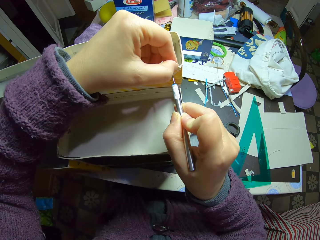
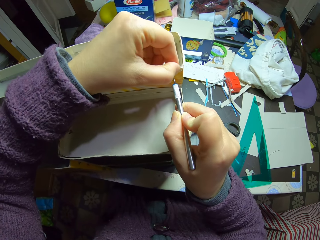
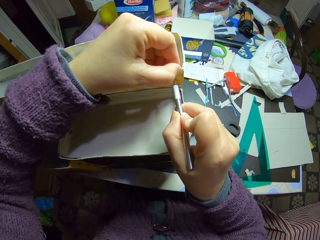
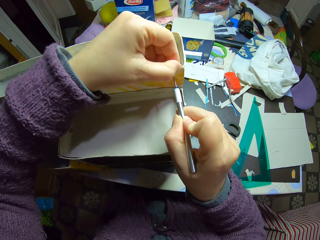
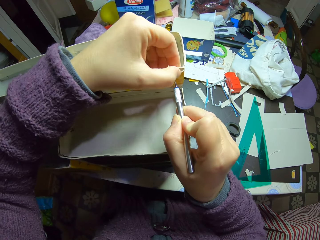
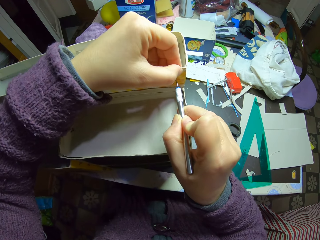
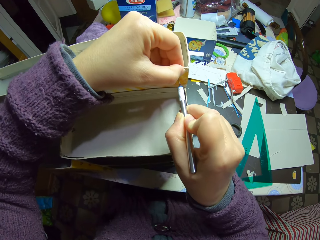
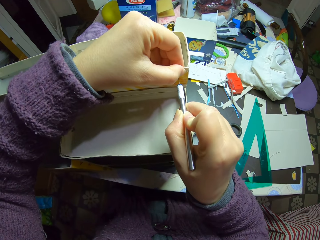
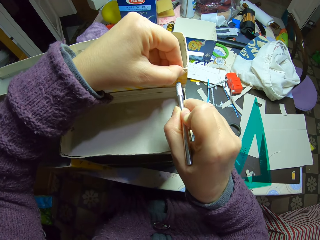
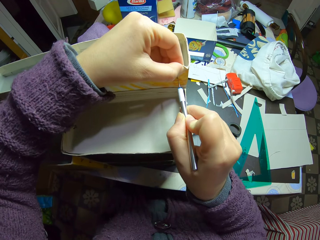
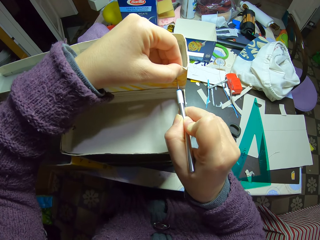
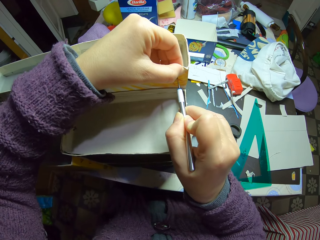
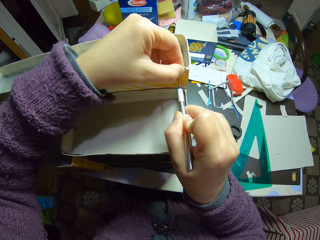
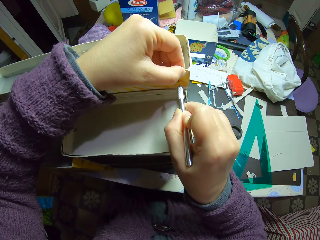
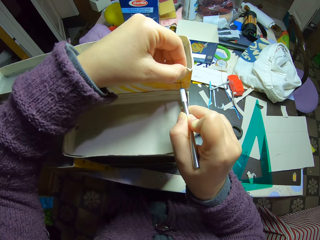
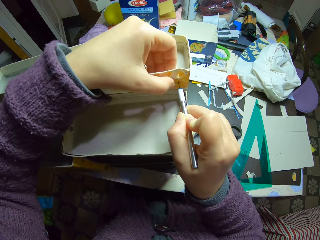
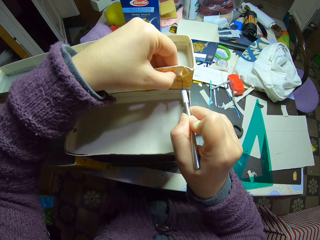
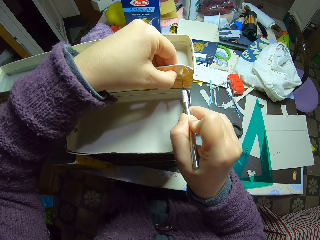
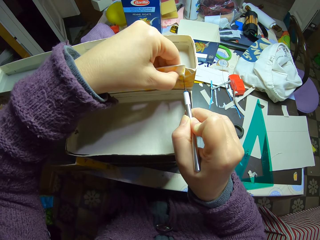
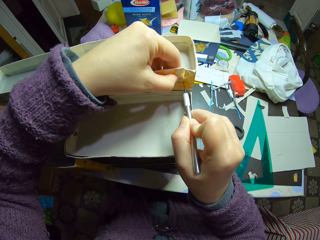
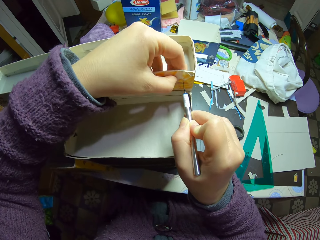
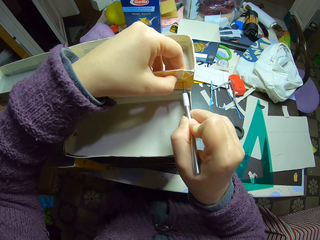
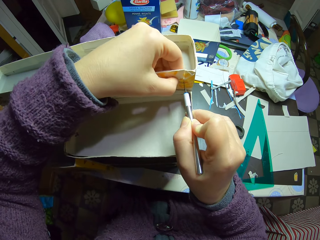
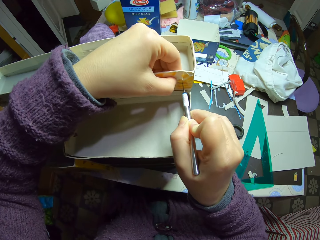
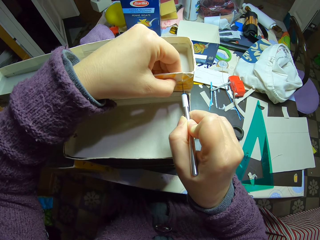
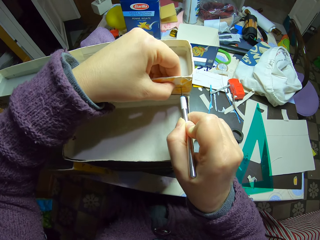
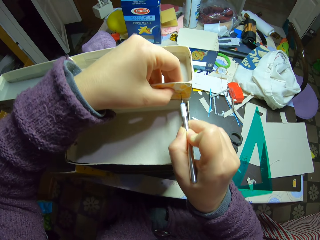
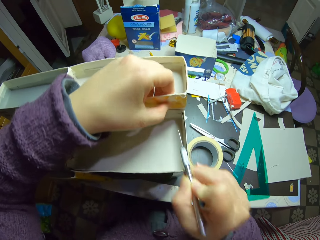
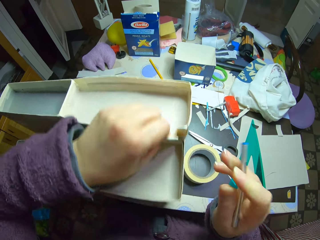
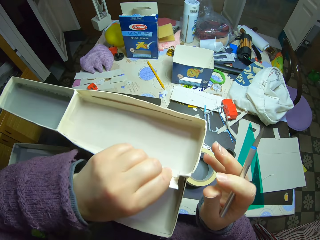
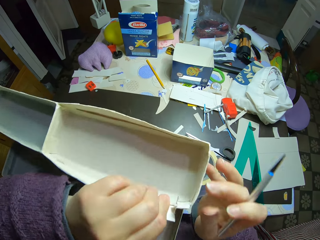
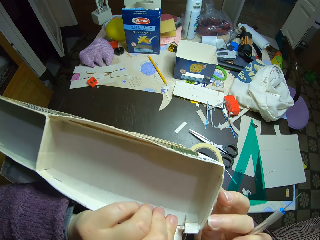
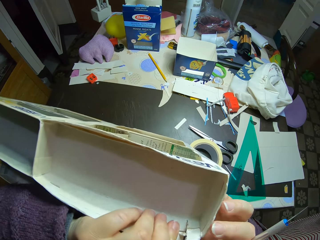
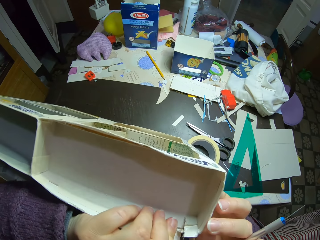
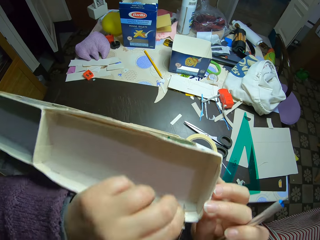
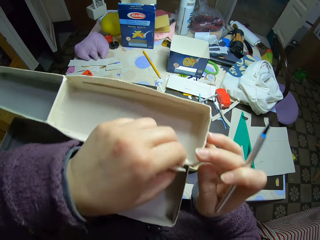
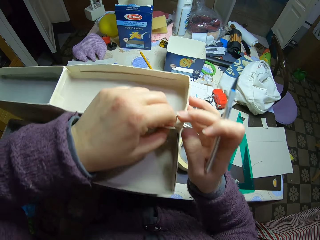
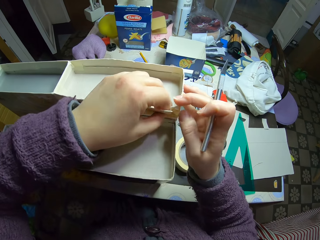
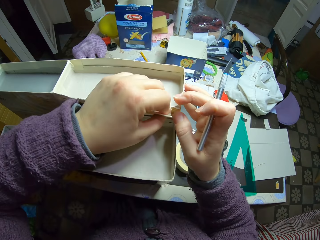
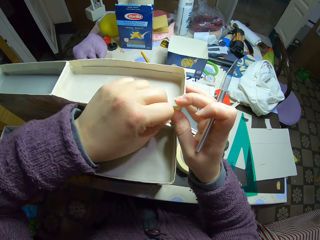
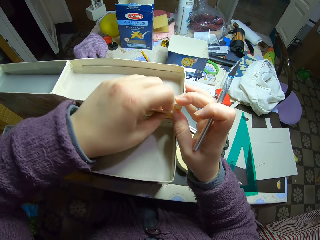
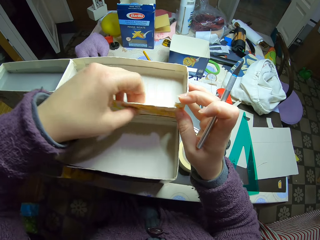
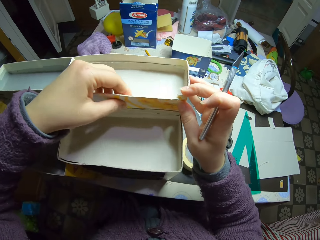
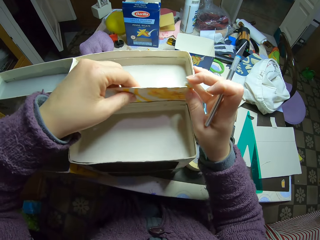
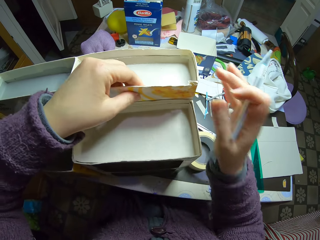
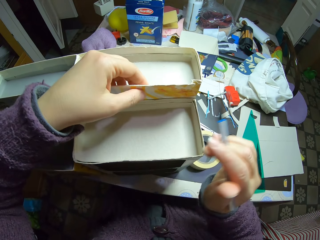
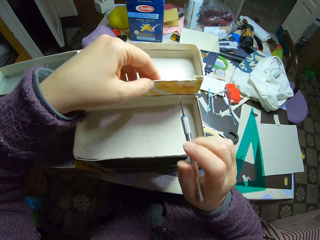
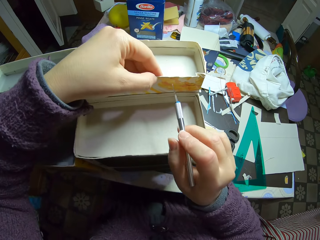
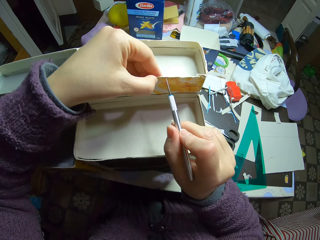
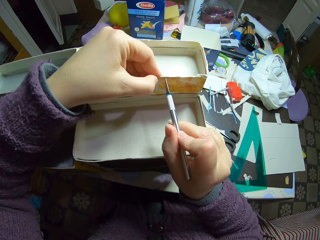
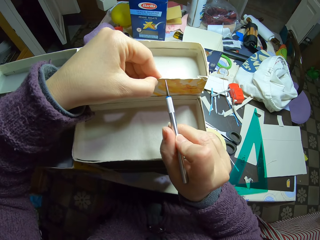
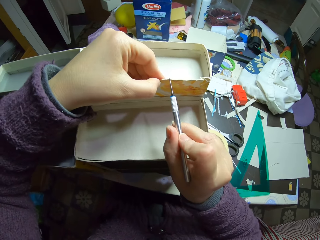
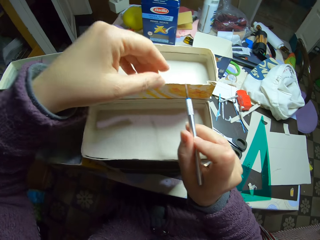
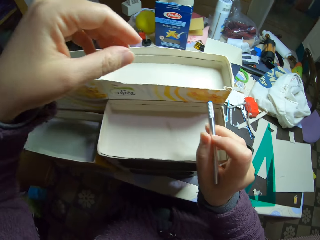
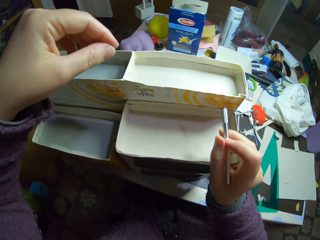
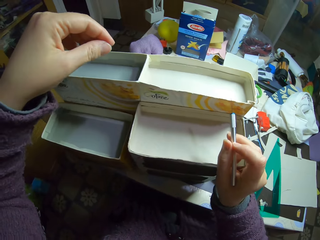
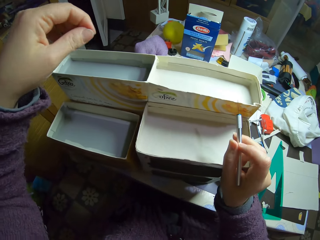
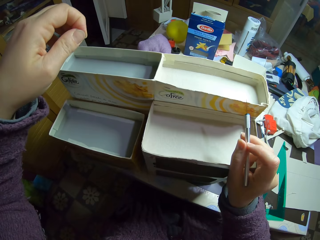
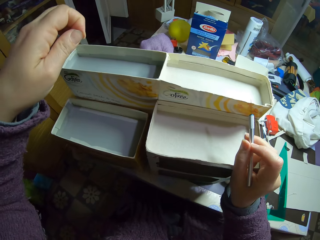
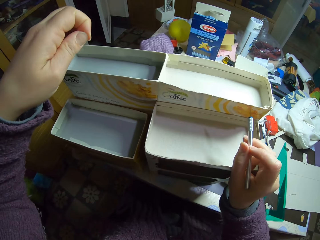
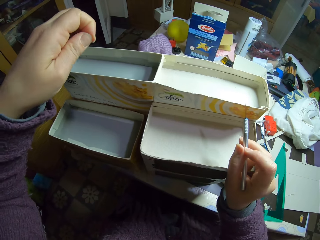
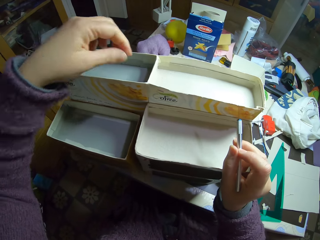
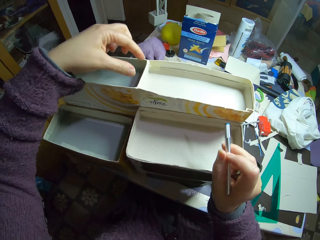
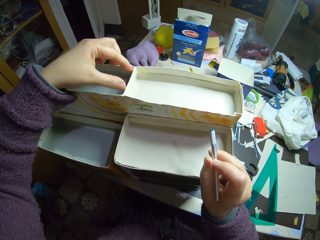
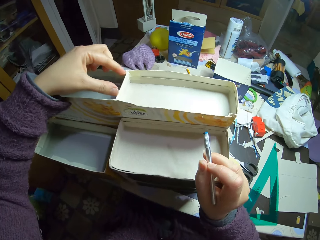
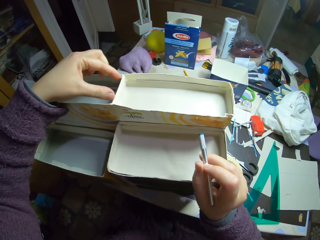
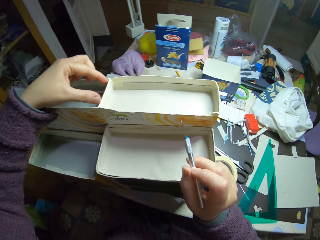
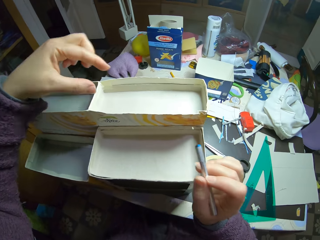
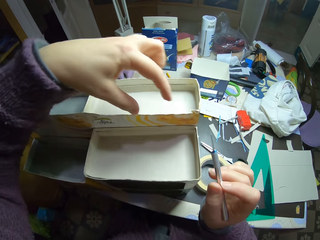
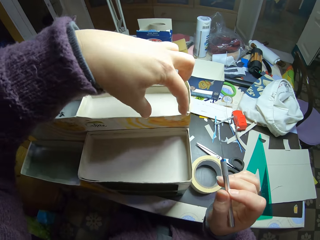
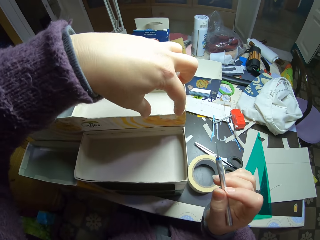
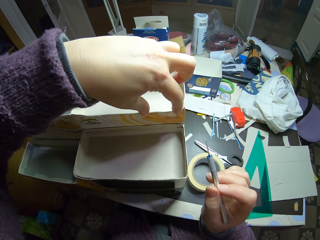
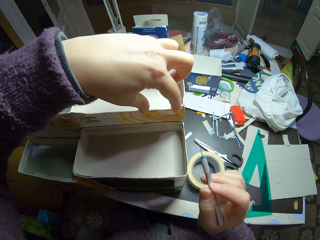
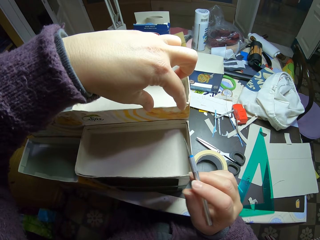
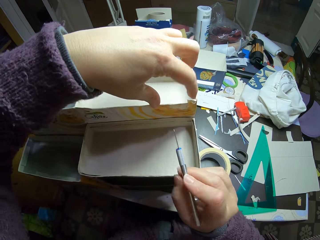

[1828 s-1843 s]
The camera wearer looks at the paperboard craft box. They put the knife pen on the paperboard craft box. They slice the carton with the slicing tool. They look at the paperboard craft boxes and measure the paperboard craft box with a hand.

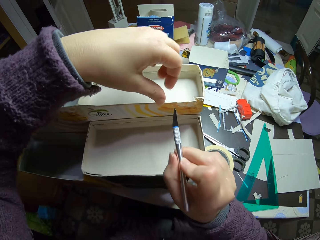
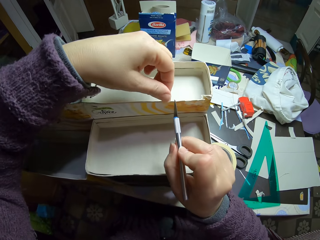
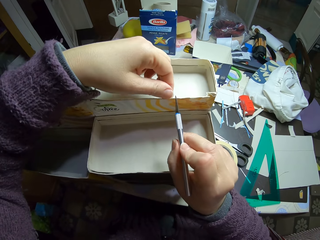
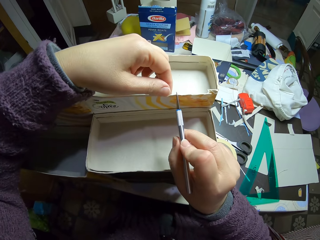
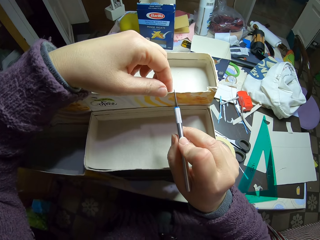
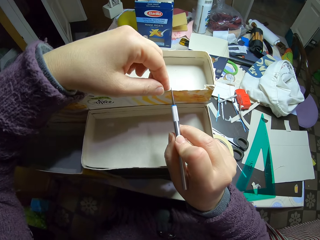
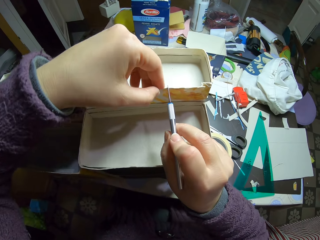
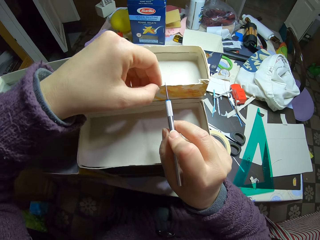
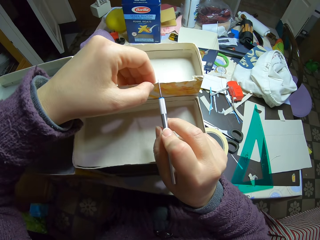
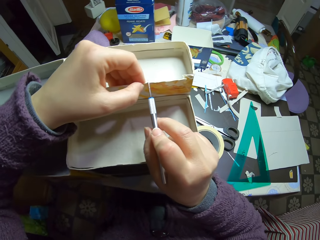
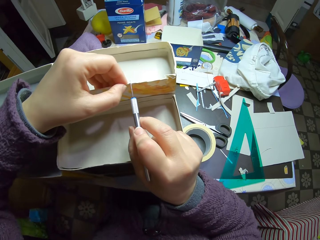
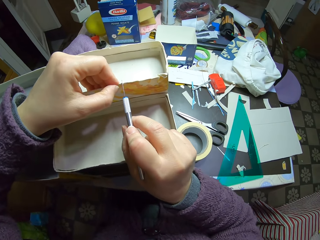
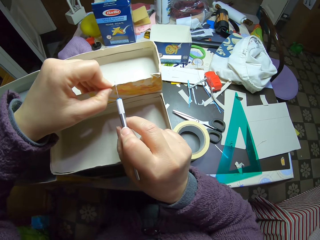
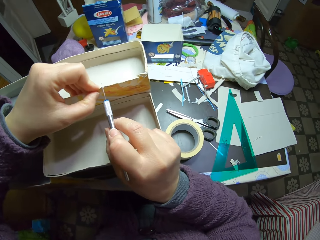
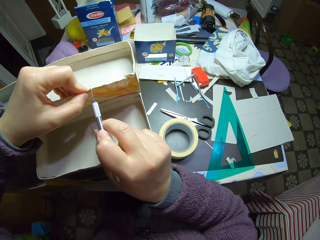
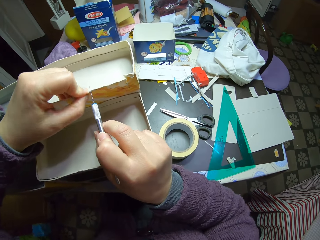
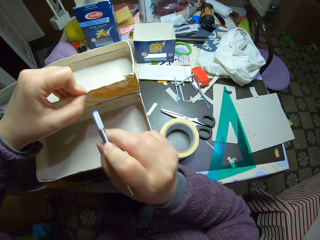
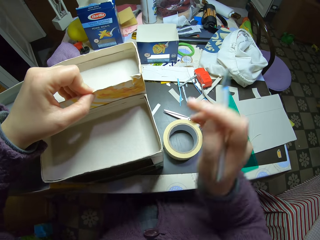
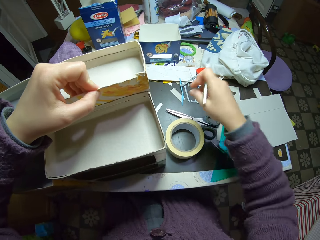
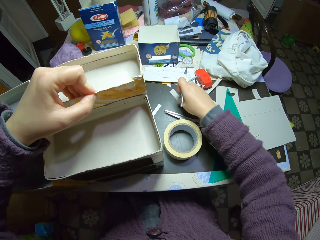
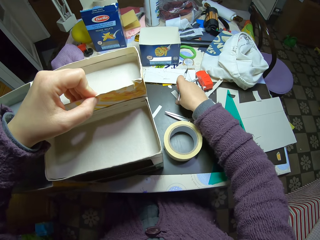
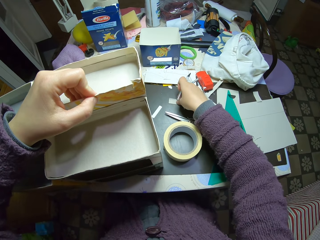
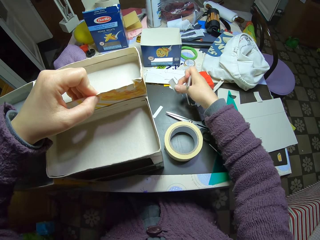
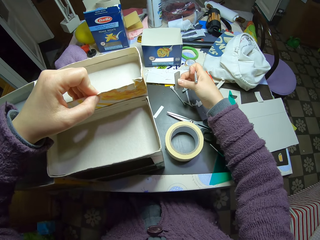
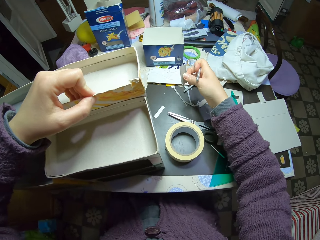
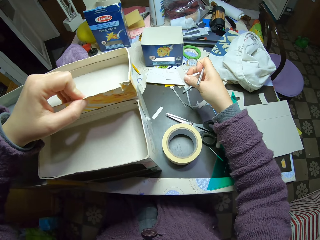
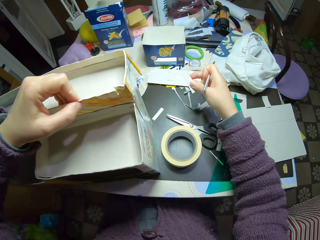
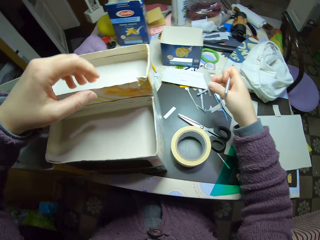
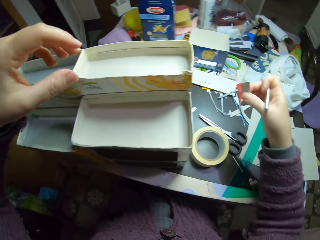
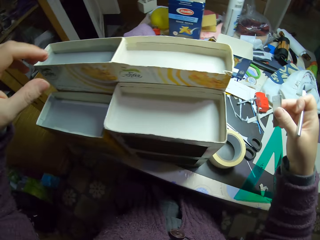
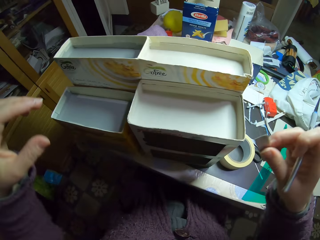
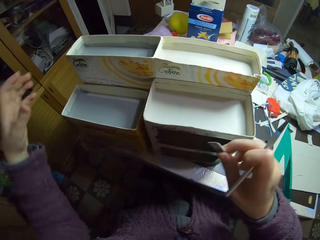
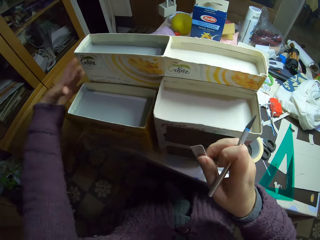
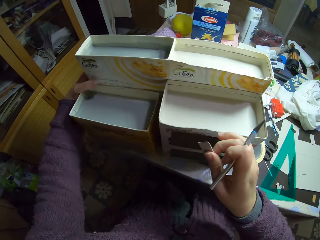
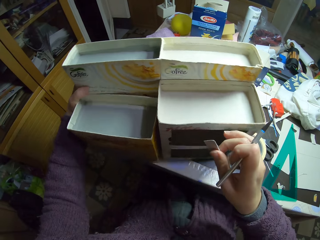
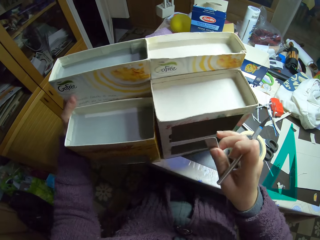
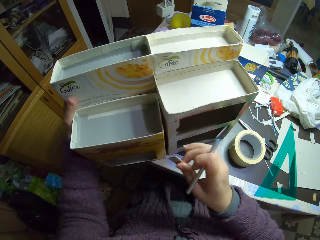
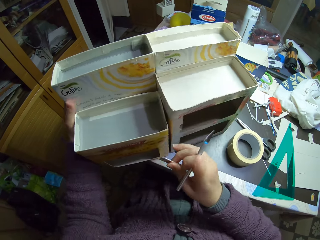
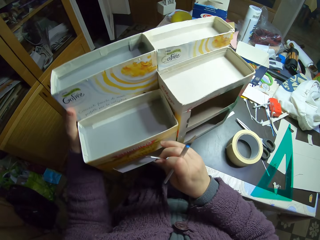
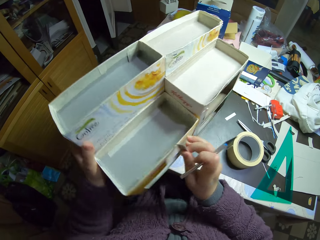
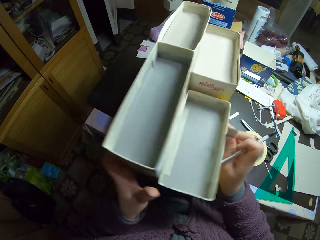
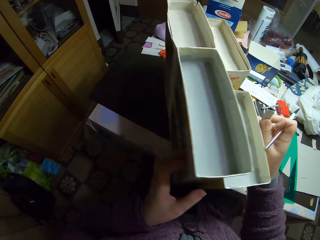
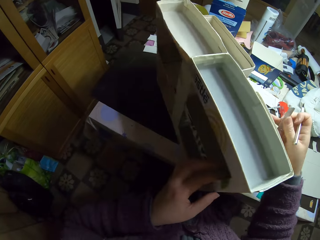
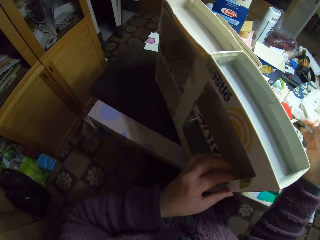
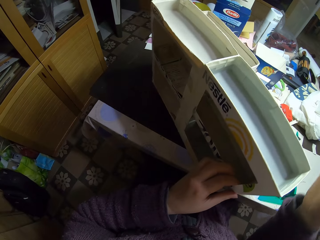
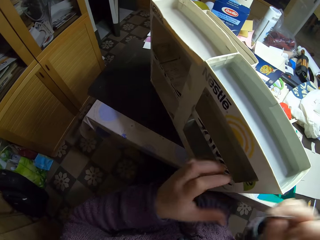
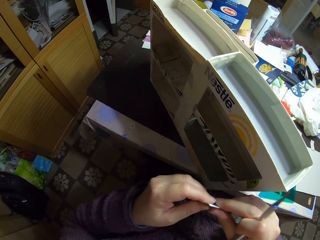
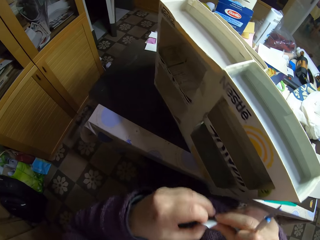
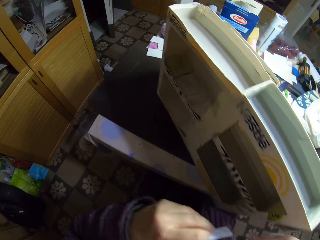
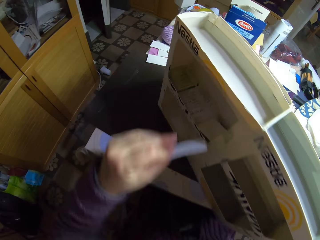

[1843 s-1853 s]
The camera wearer puts the knife pen on the paperboard craft box. They pick a small piece of paper from the table. They rotate the craft boxes and adjust the cartons on the table.
